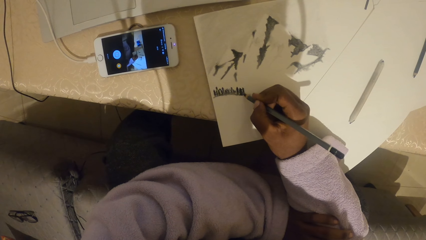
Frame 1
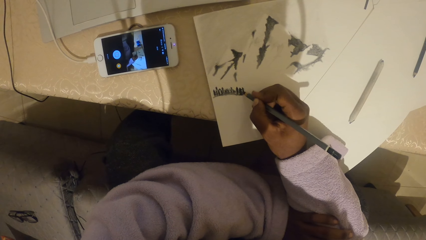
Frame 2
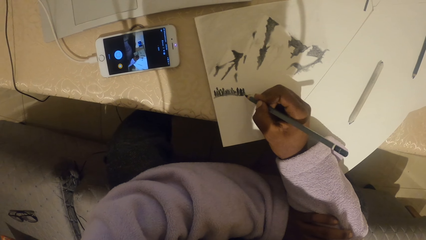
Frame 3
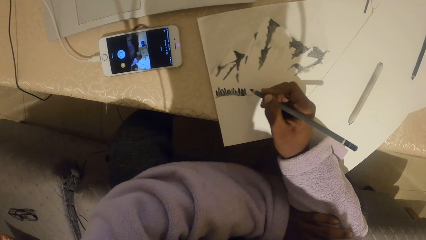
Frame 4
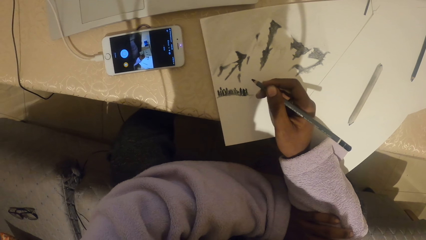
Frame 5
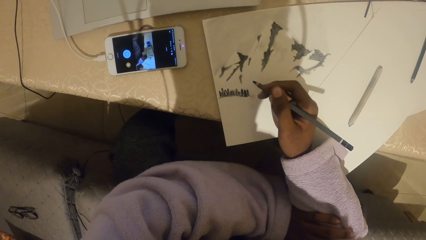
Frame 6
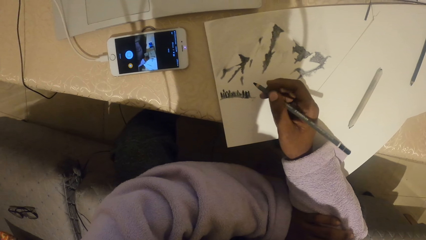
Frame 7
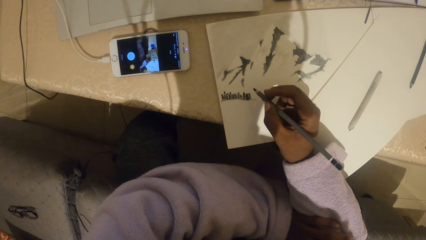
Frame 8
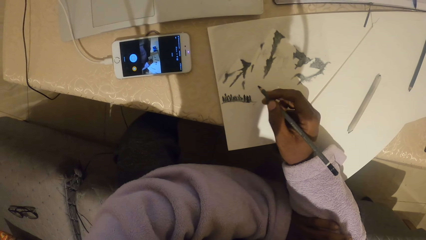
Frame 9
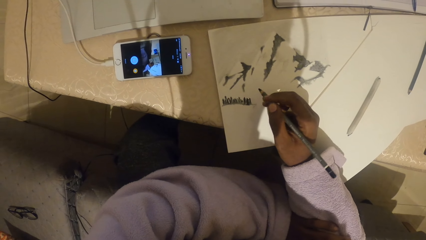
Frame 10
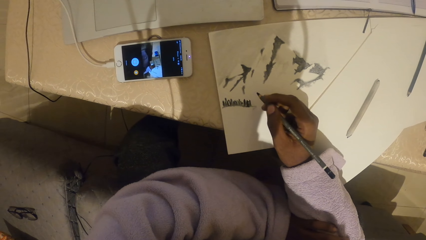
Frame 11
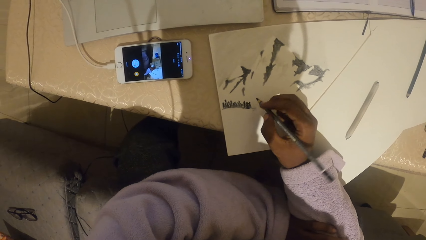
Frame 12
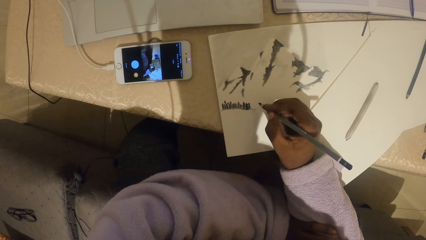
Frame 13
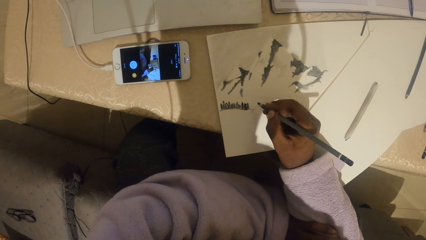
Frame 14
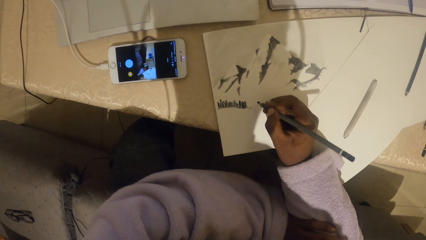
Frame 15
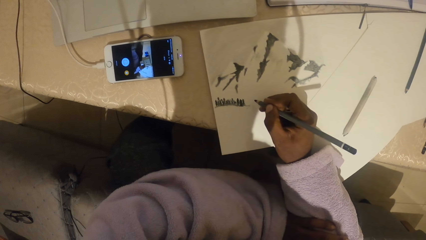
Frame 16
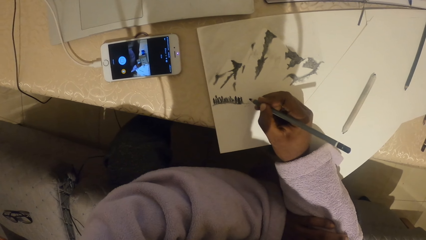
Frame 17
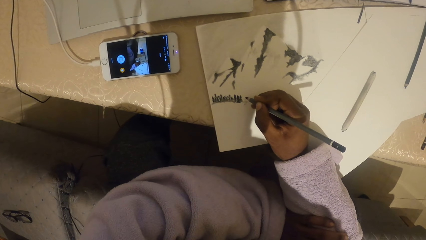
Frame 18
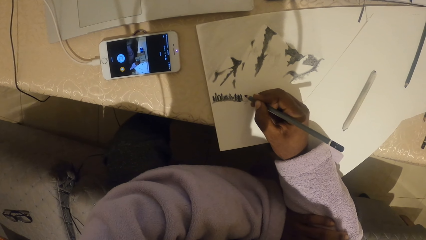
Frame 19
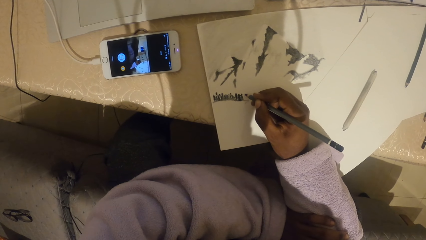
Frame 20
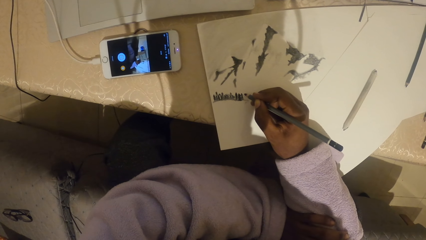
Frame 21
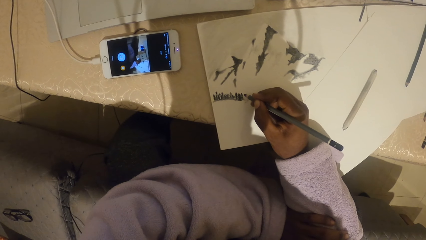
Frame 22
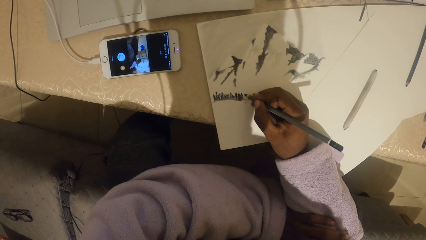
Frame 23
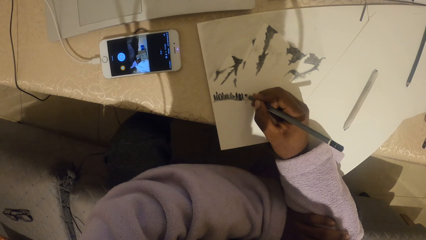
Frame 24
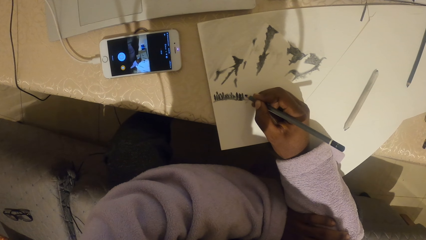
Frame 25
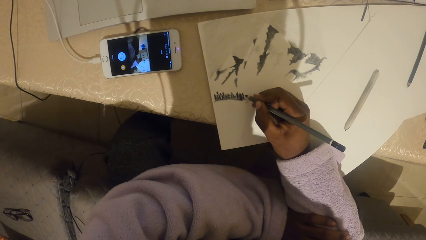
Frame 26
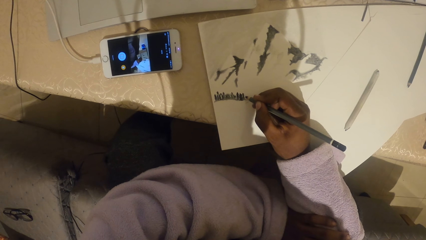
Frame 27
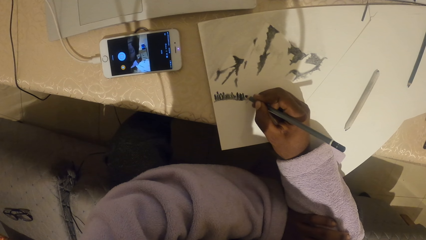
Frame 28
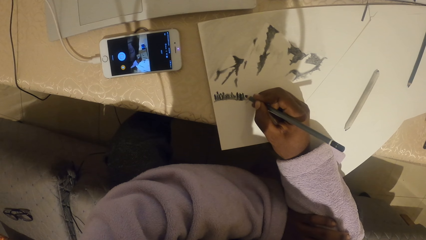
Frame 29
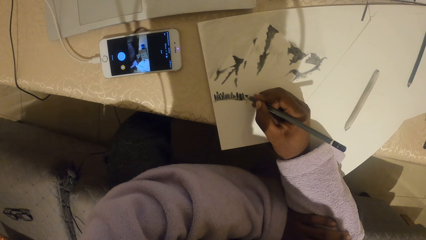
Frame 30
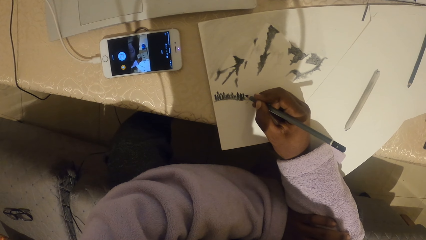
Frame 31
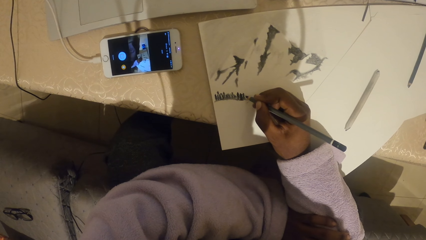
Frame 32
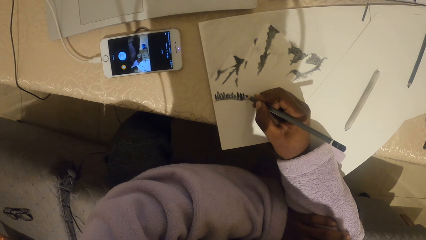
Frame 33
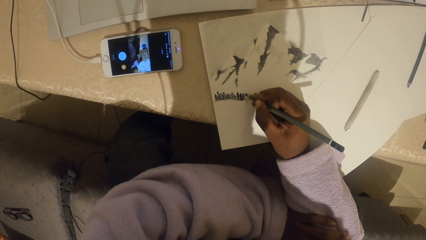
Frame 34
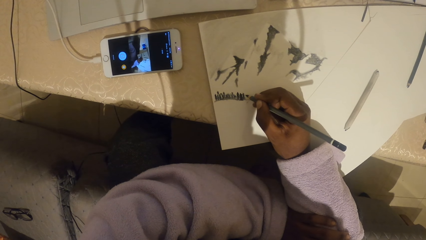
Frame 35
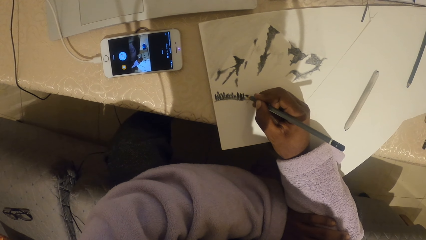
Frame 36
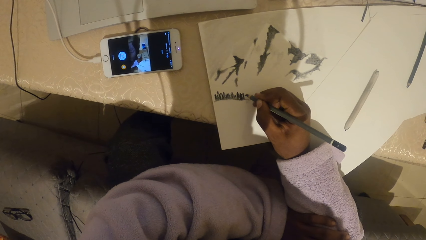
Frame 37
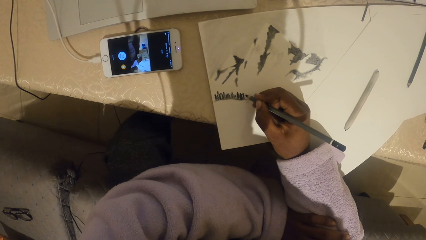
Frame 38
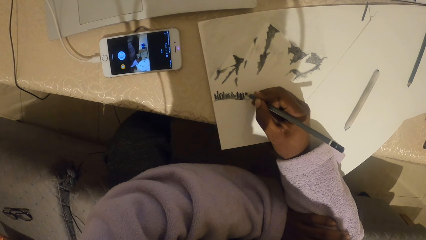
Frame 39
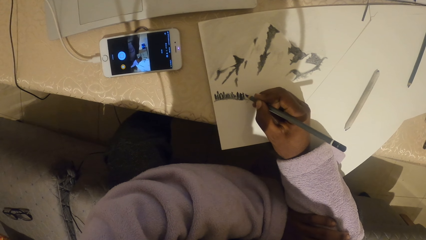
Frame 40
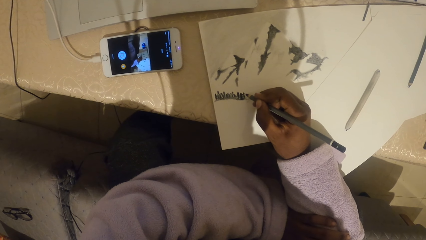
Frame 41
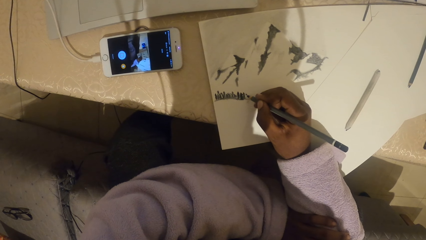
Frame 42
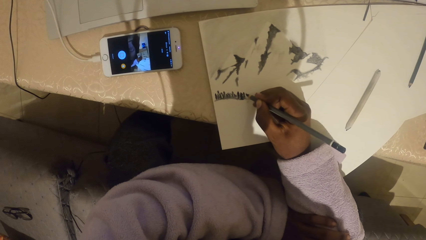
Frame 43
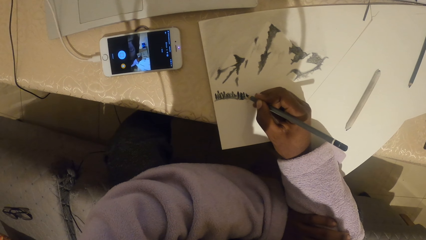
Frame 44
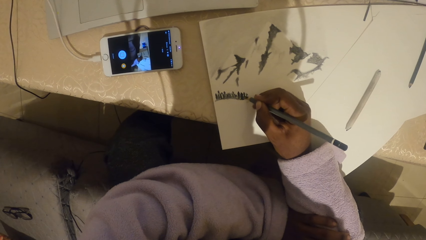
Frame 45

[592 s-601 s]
The camera wearer looks at the drawing.

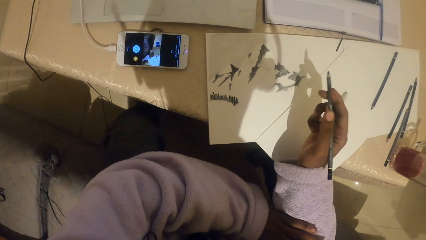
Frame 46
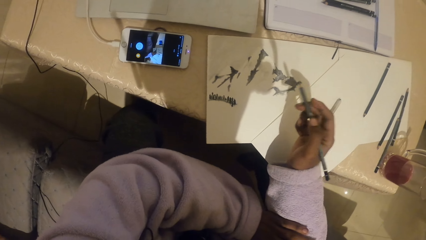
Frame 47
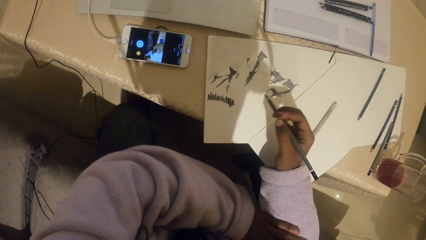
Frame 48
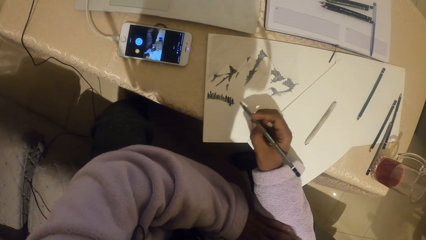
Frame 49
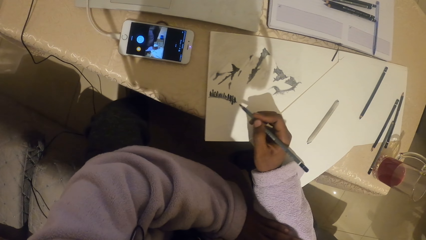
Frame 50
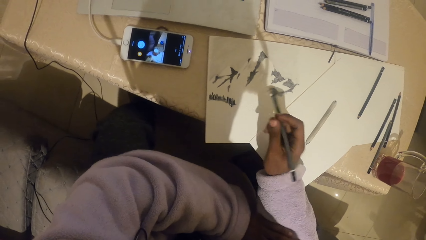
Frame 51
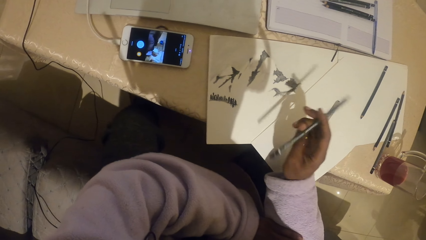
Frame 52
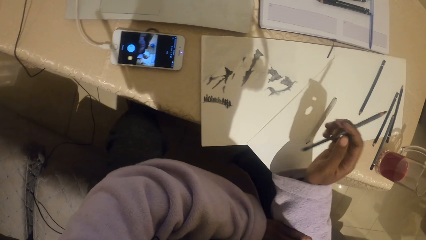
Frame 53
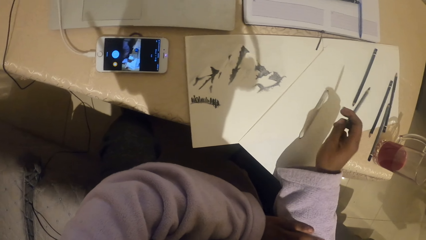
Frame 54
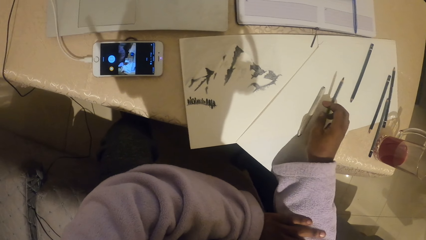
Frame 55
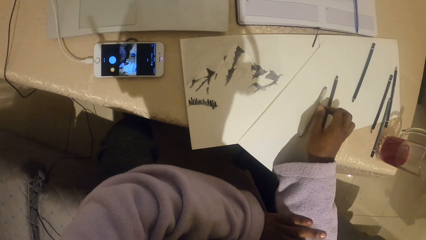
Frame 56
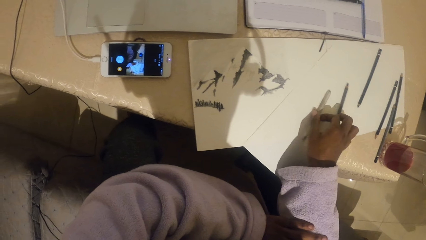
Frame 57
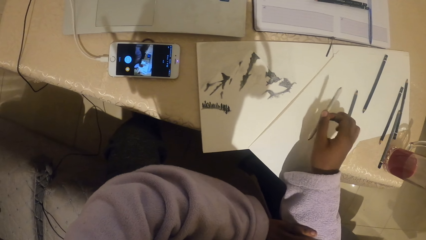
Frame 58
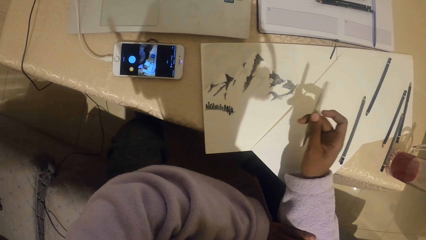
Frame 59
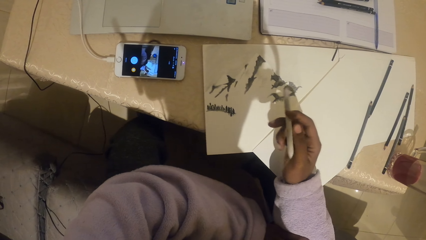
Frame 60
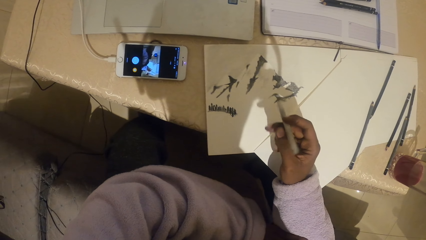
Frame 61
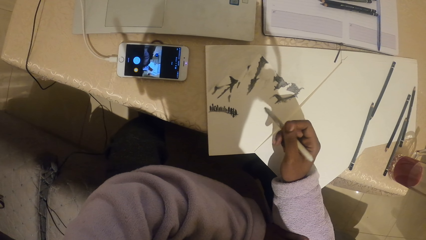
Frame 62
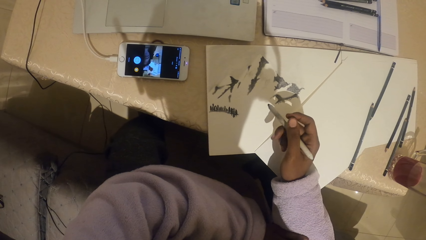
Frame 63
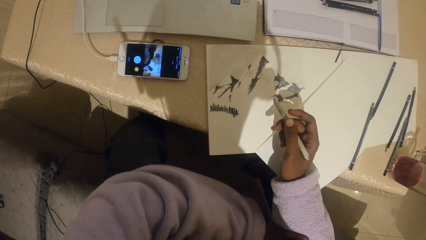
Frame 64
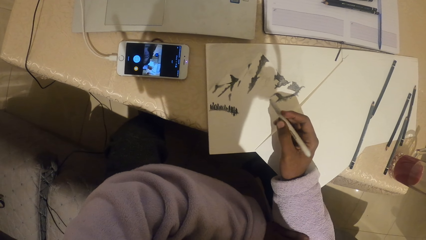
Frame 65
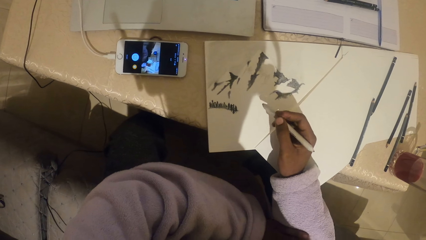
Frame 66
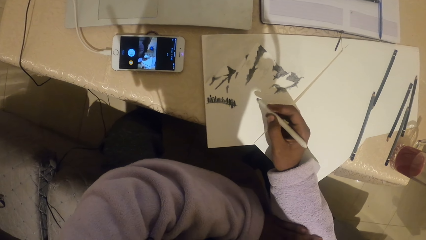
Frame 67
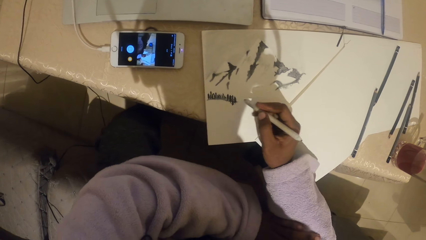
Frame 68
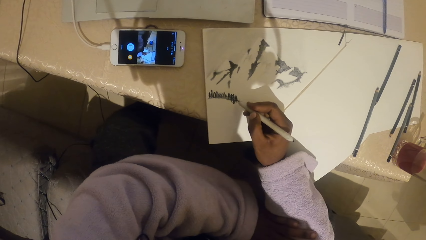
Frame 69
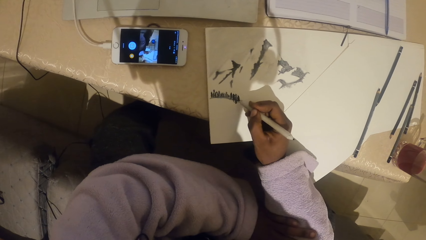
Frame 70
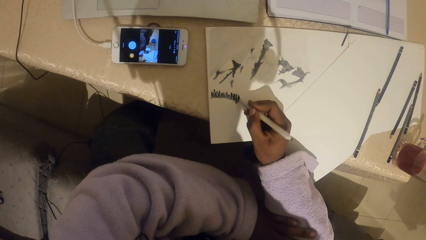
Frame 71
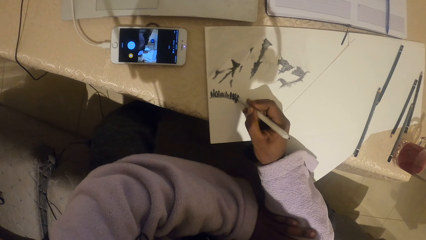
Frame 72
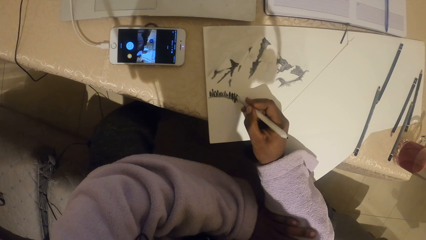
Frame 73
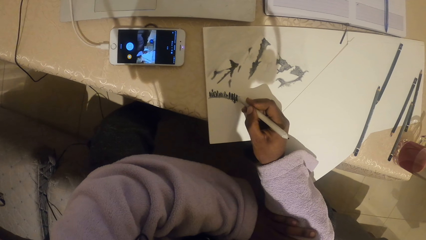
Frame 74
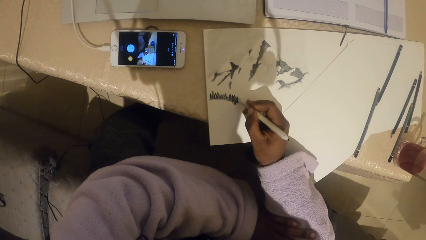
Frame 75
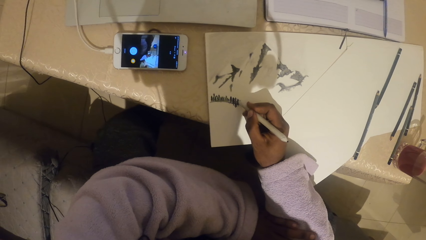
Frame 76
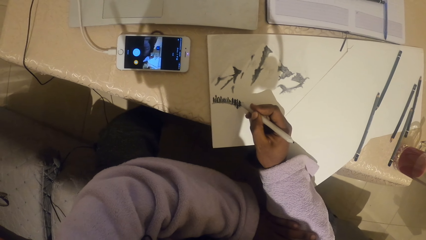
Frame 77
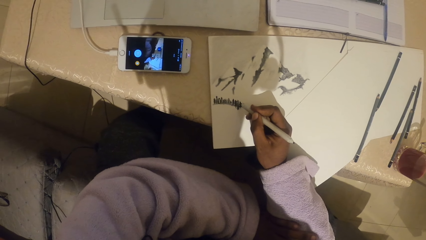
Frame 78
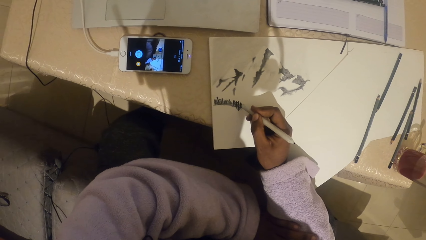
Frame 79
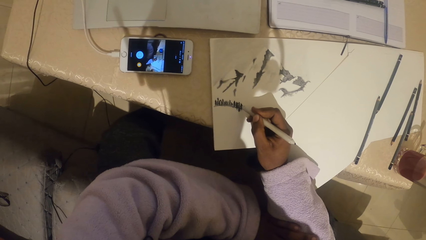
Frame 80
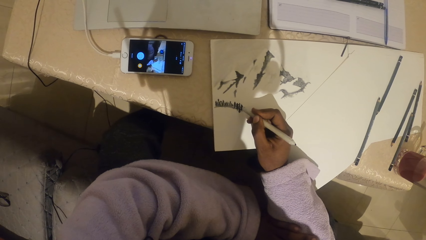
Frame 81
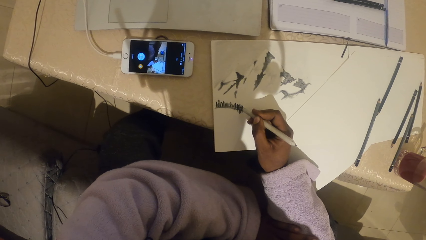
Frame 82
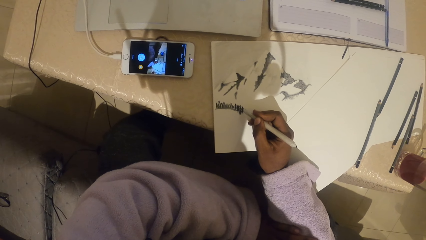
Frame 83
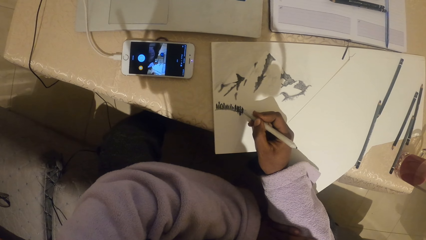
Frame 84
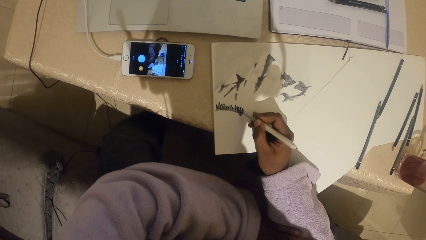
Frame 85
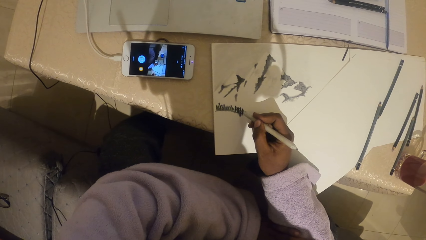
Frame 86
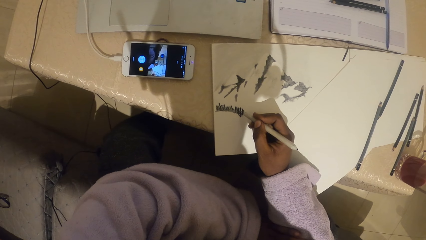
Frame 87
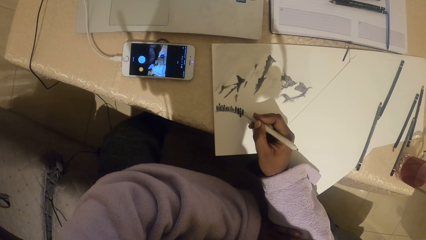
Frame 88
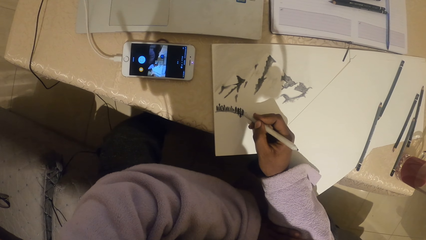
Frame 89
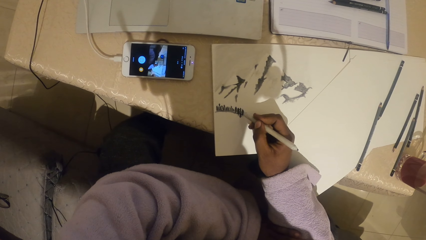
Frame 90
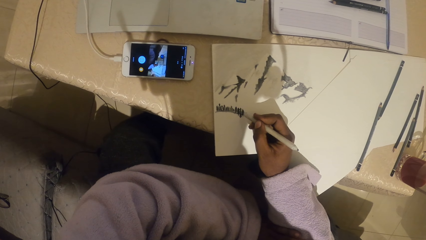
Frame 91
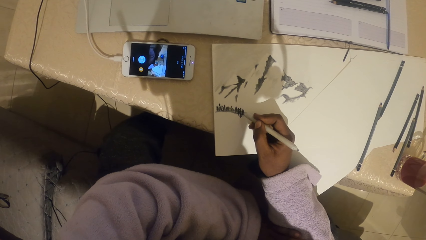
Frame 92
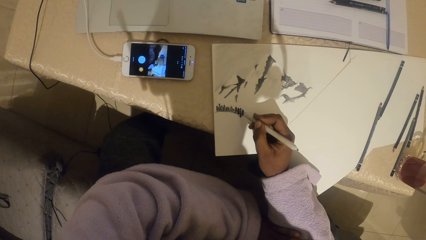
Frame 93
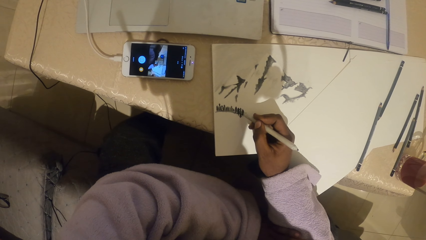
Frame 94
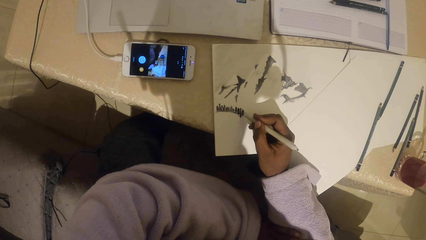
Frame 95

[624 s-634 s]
The camera wearer drops a pencil on the paper. They pick up the pencil. They draw a drawing with the pencil.
